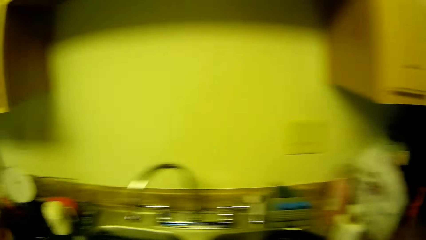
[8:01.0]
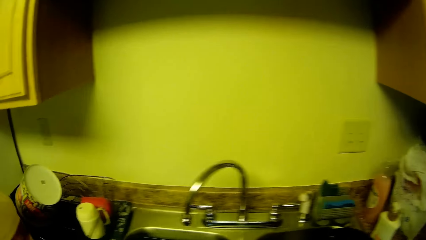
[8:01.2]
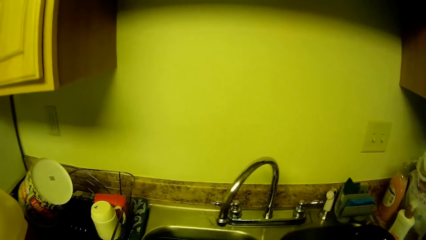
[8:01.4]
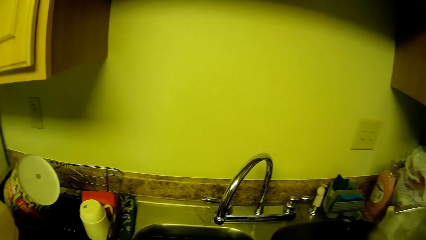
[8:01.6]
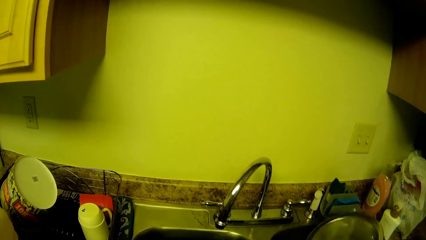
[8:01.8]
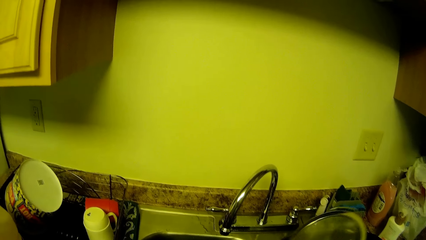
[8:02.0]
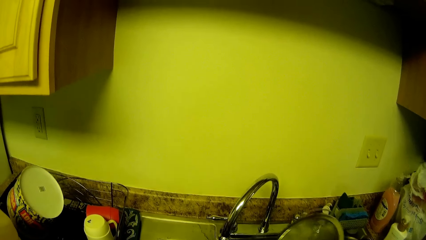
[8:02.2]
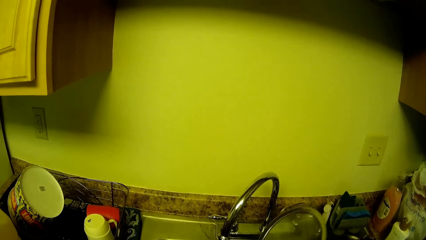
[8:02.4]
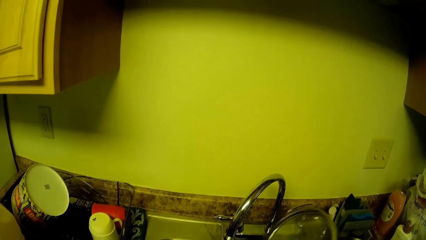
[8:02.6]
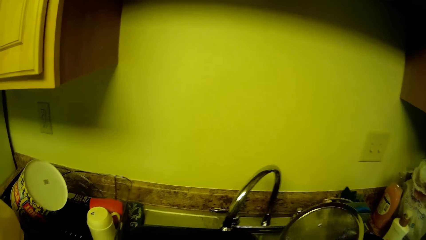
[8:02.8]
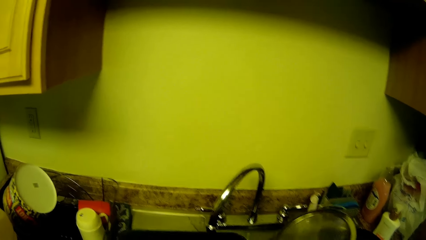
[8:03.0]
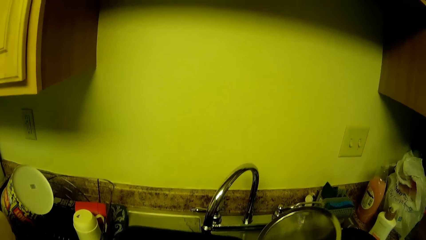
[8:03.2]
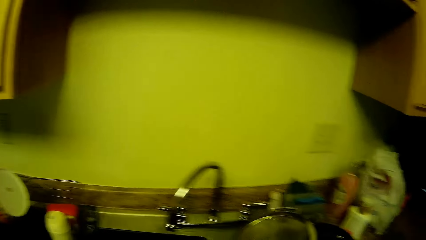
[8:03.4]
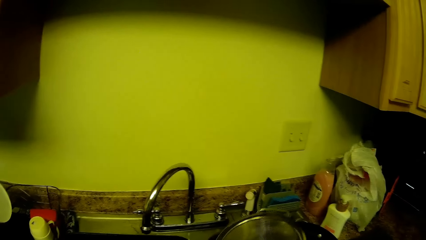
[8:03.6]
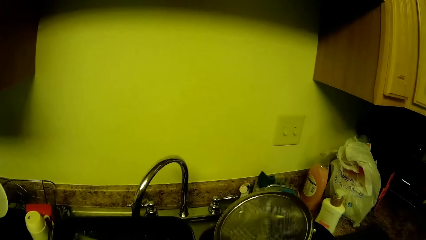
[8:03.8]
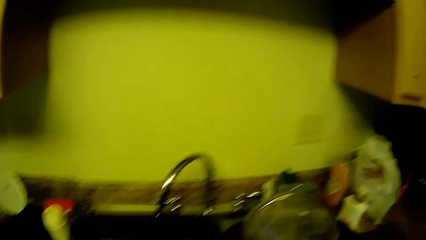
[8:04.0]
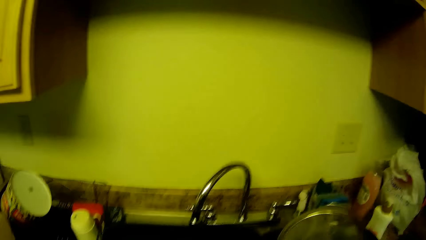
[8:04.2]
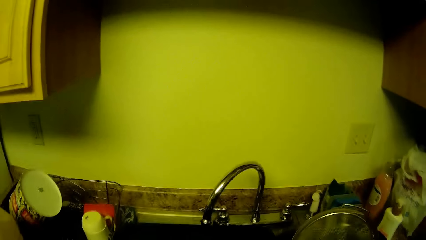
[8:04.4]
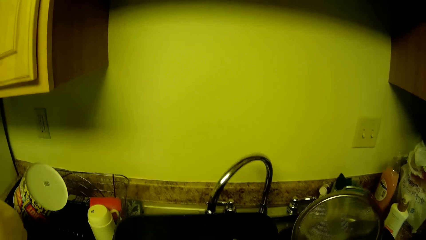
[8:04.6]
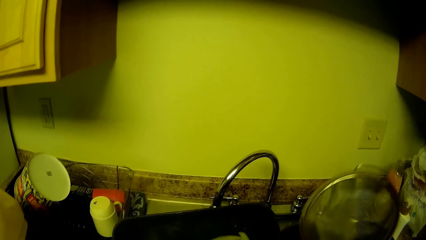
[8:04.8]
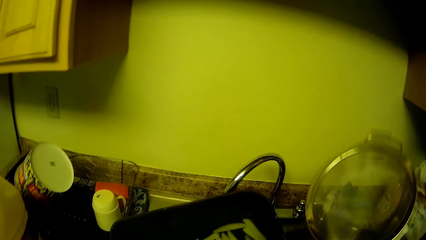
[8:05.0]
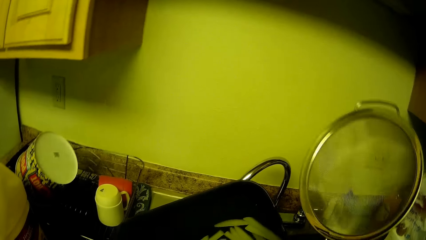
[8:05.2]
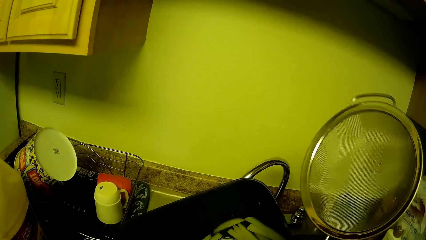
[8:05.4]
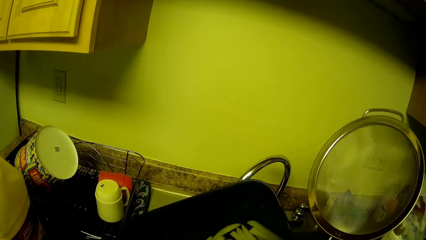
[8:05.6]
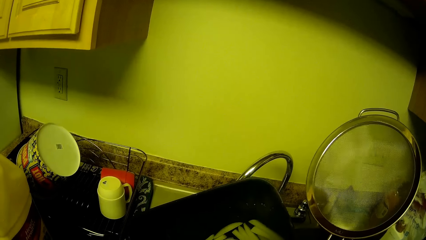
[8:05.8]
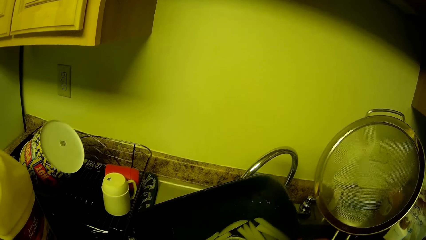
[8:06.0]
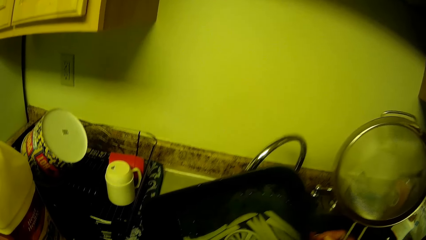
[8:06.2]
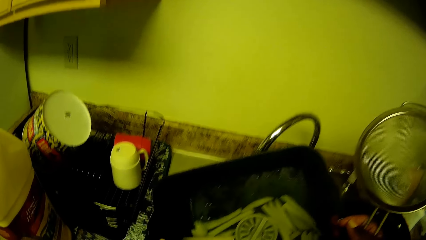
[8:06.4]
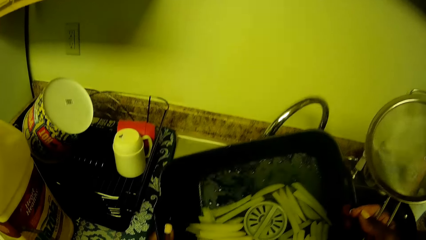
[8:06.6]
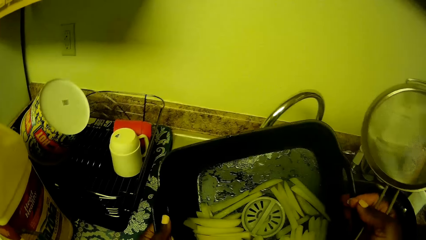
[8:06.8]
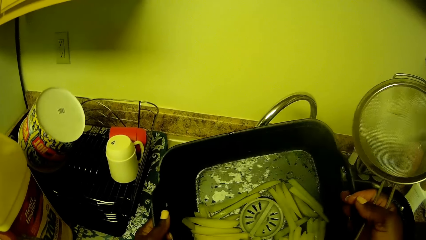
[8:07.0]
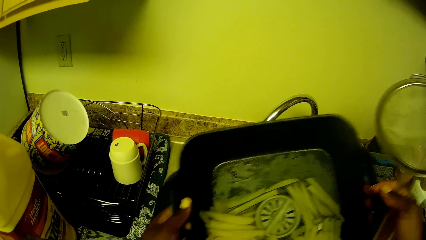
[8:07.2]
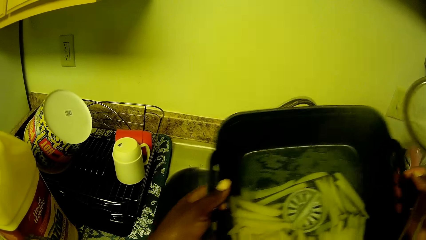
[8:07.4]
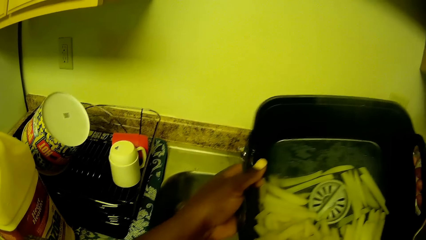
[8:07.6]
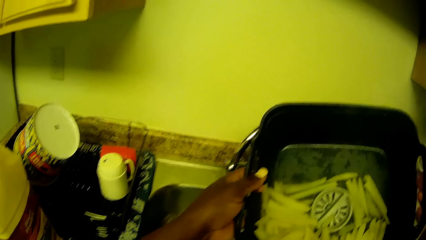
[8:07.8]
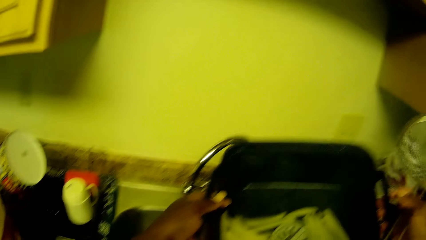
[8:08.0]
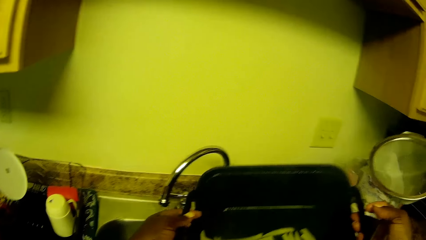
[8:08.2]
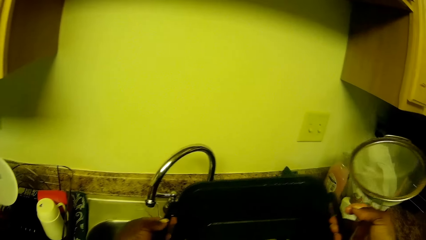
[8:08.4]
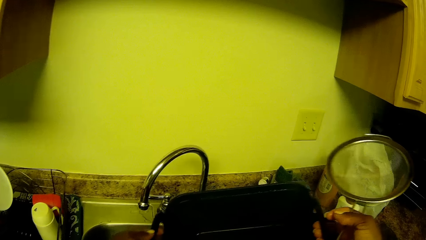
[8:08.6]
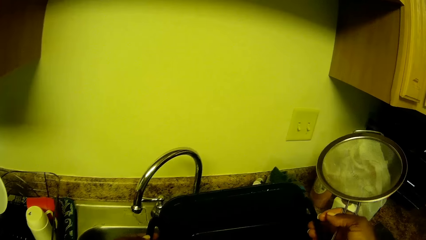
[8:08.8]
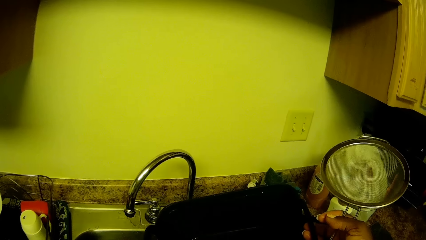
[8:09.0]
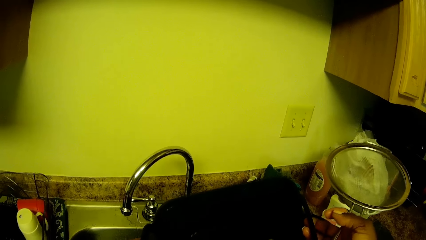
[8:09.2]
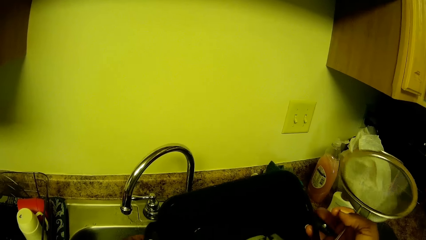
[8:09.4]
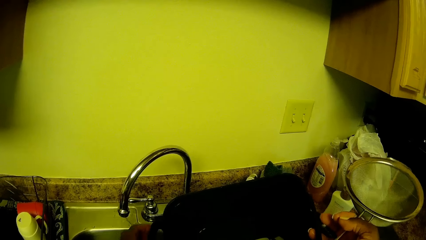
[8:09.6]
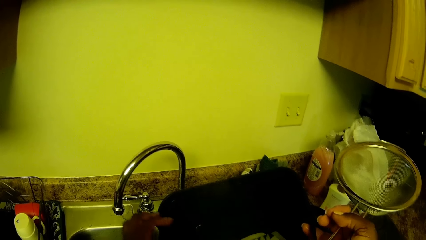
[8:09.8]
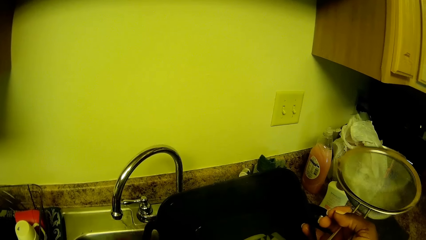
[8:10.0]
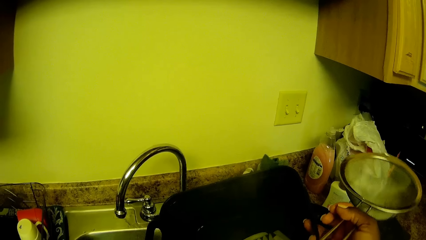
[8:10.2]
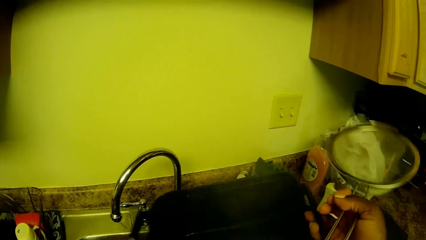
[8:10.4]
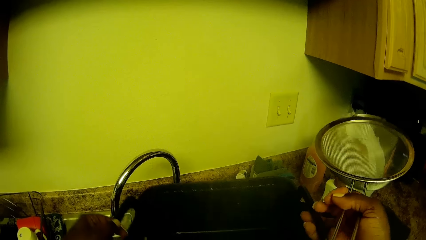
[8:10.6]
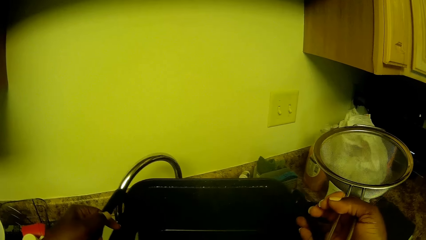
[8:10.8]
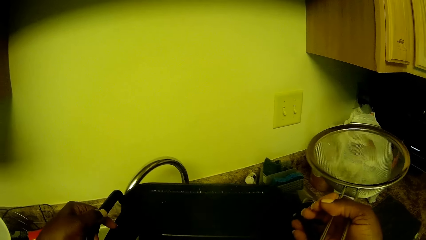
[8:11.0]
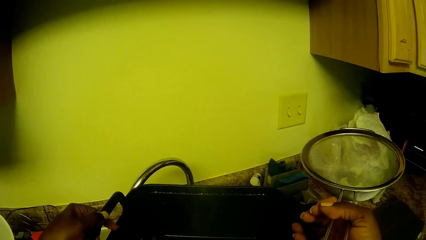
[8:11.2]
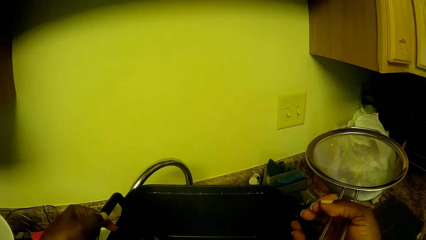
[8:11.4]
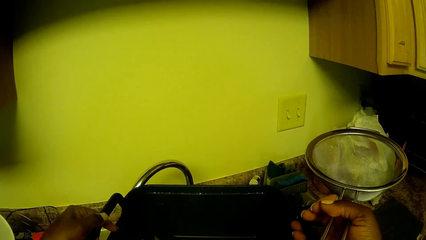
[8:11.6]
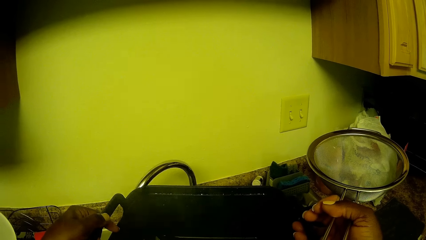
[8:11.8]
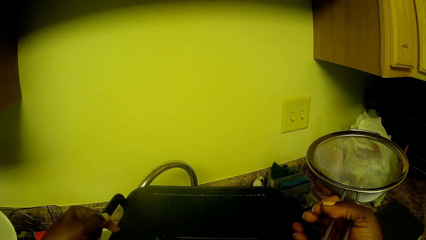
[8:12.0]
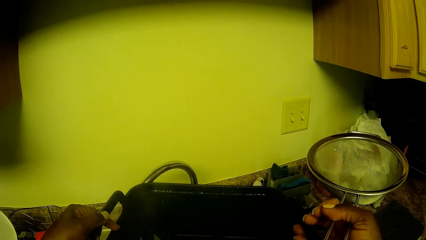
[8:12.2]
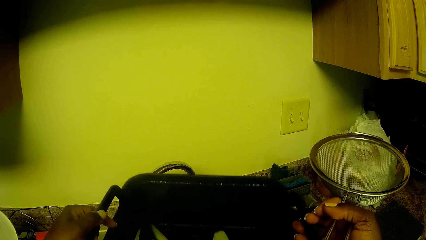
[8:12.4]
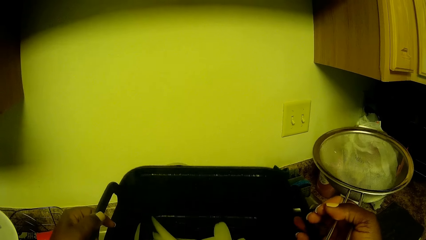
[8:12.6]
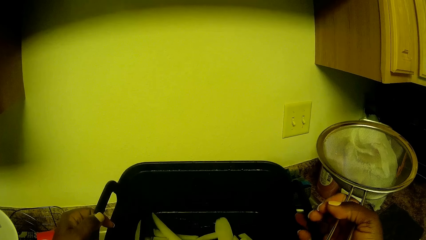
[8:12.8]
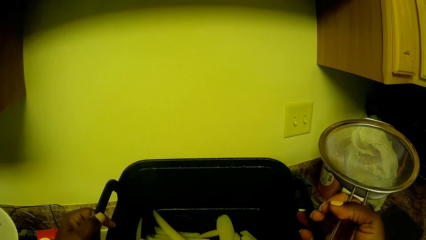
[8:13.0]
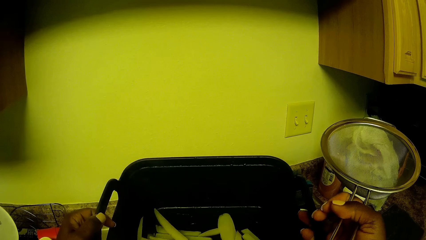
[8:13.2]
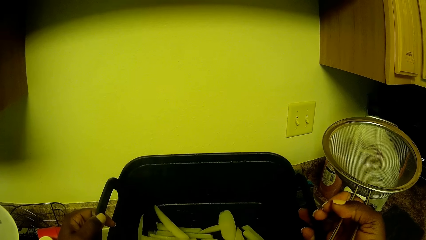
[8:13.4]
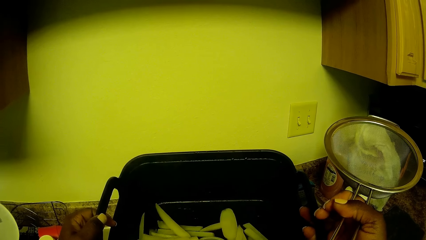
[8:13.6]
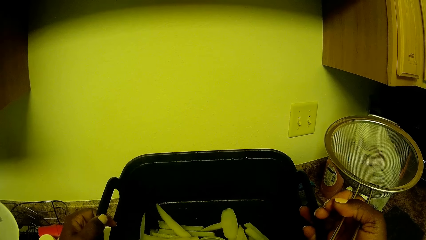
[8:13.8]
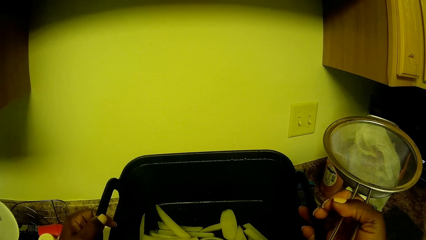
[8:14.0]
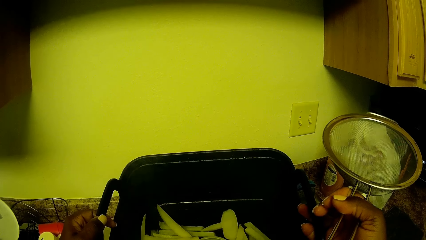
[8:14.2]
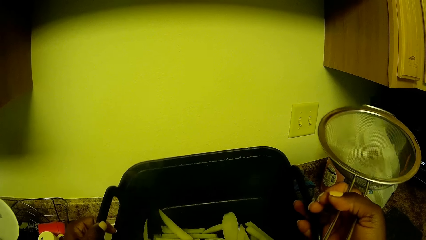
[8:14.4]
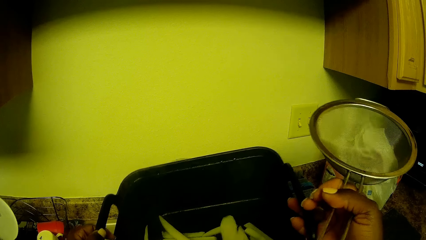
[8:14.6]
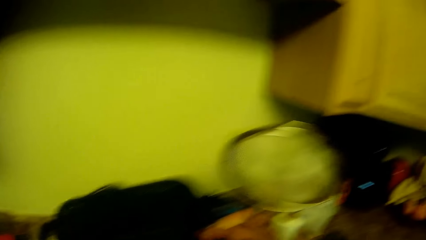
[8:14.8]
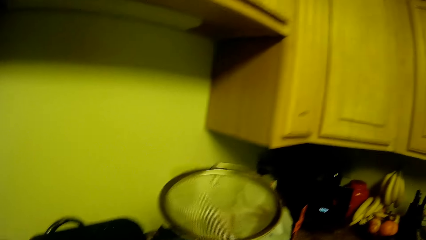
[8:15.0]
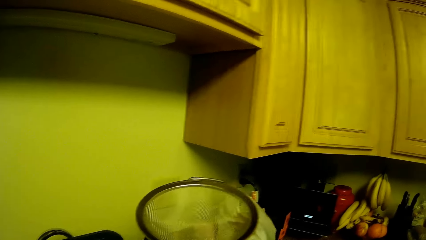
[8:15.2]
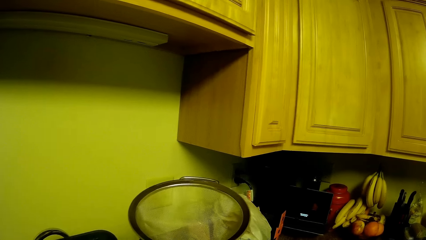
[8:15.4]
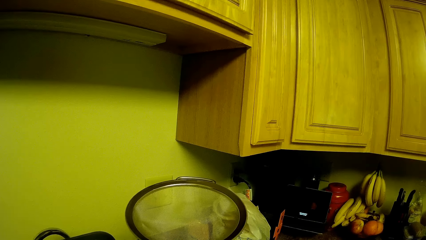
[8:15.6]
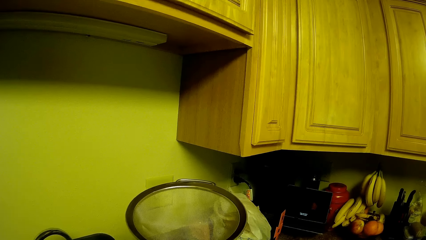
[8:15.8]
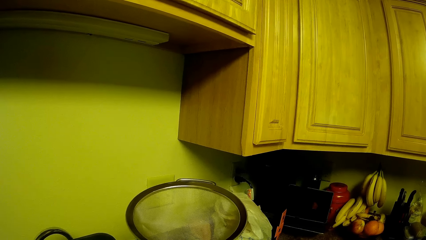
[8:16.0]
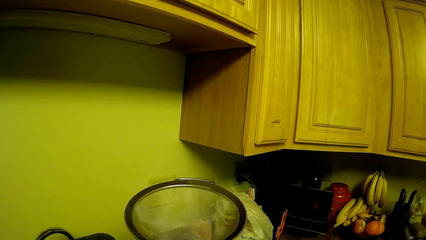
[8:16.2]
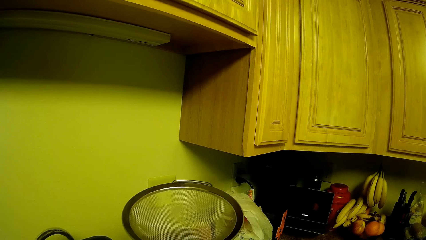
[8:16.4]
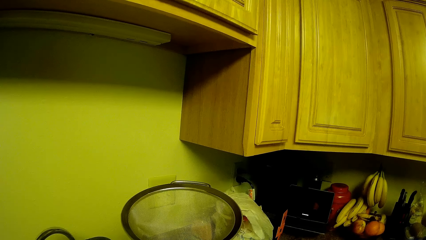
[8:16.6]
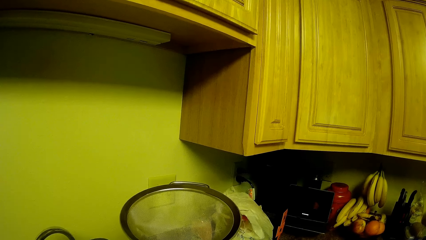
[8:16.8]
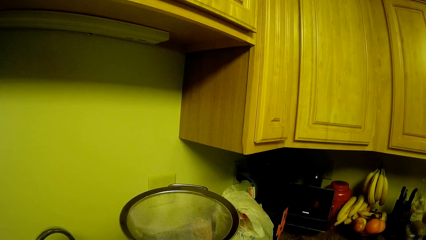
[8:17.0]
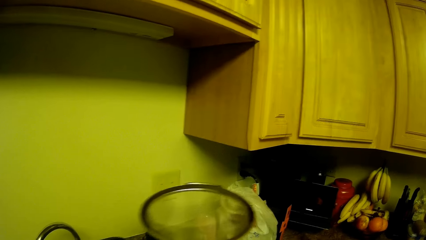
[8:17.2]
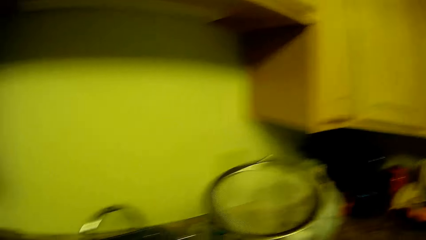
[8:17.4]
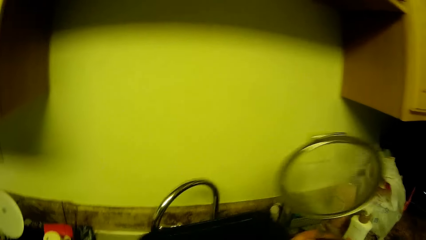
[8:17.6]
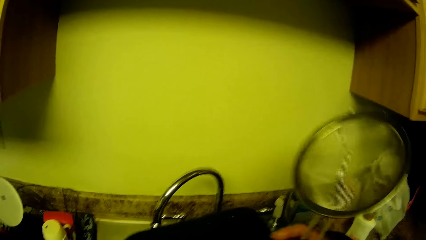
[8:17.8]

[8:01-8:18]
The camera wearer picks up a sieve. She holds a colander in her right hand. She shakes the ceramic bowl with both her hands. She holds the ceramic bowl in both her hands.
